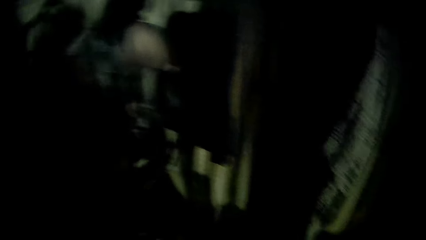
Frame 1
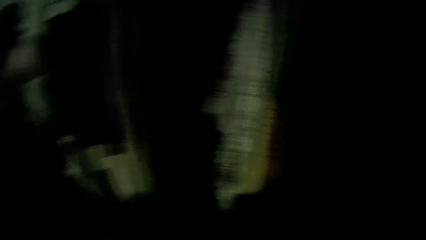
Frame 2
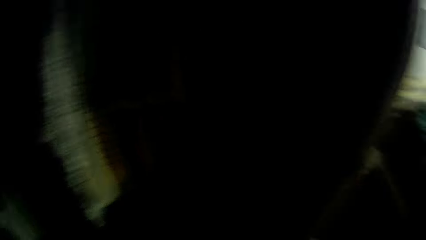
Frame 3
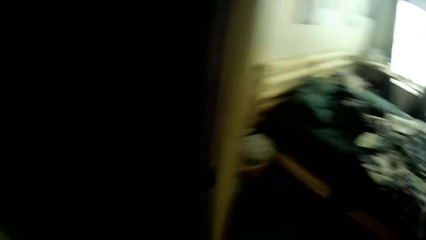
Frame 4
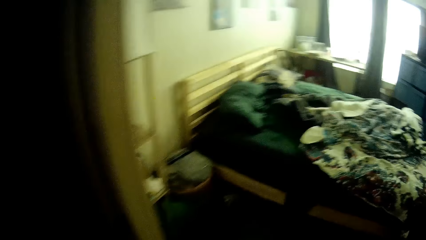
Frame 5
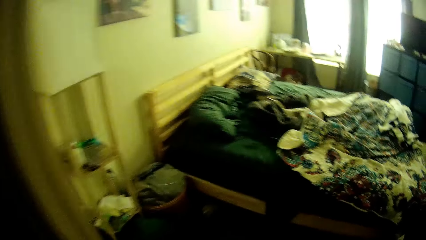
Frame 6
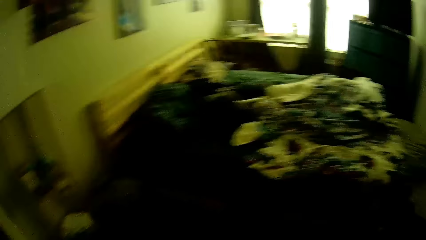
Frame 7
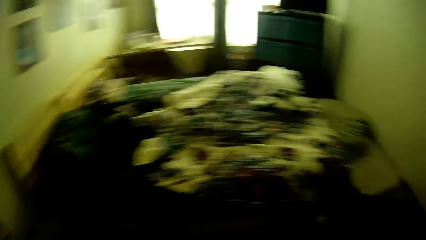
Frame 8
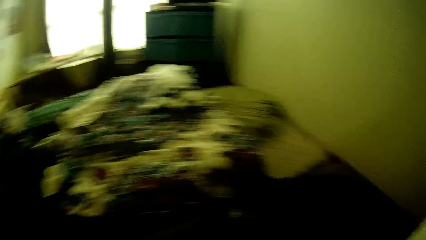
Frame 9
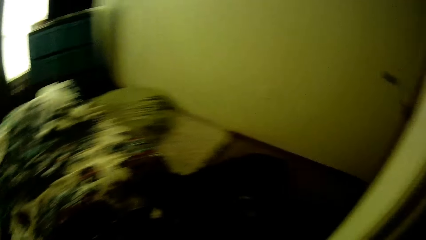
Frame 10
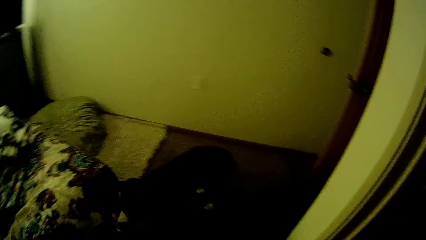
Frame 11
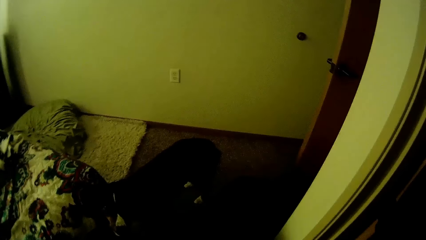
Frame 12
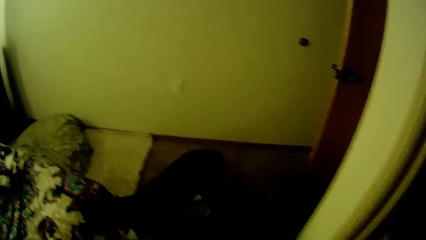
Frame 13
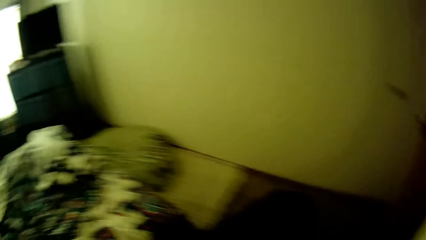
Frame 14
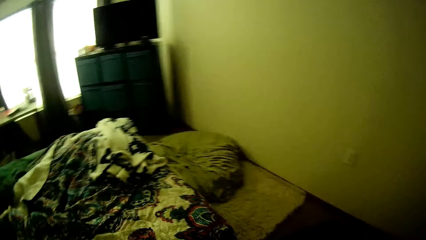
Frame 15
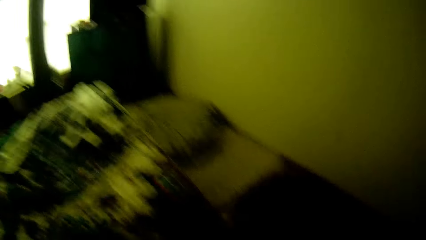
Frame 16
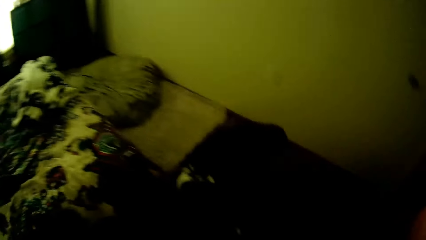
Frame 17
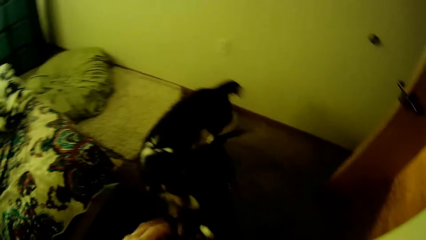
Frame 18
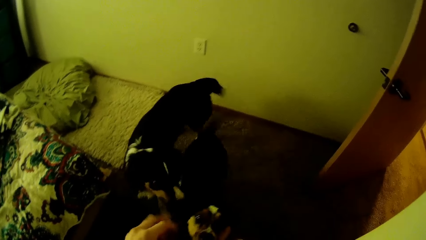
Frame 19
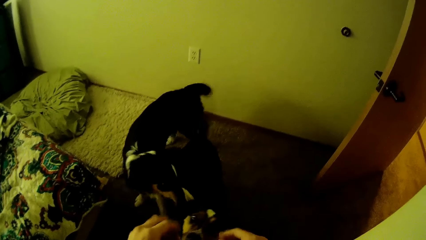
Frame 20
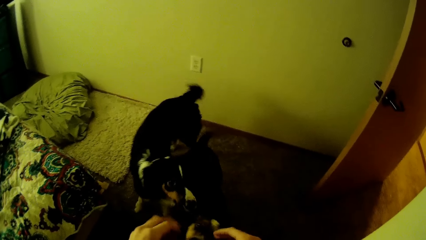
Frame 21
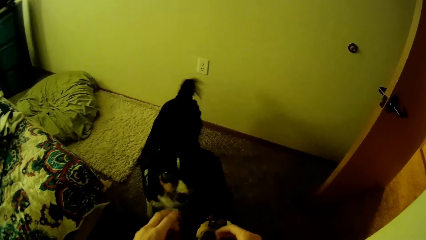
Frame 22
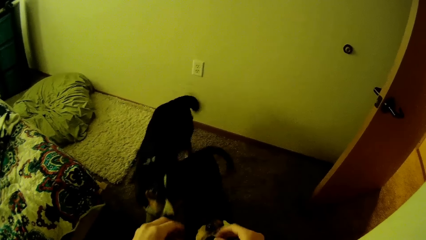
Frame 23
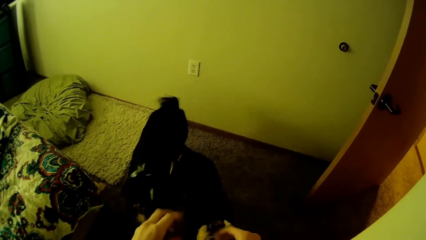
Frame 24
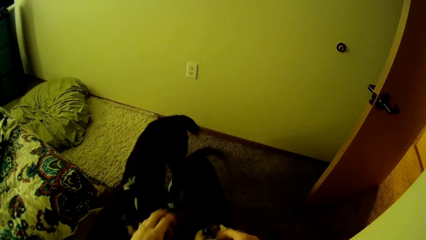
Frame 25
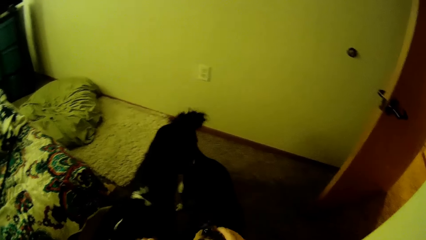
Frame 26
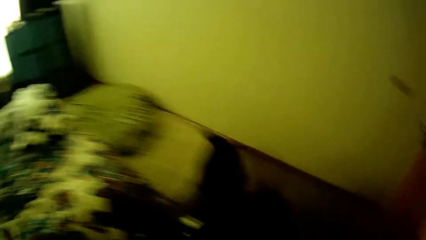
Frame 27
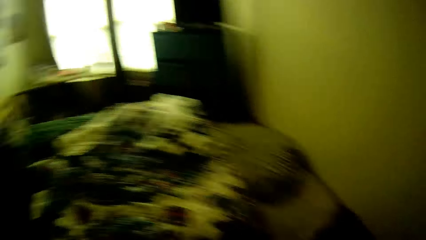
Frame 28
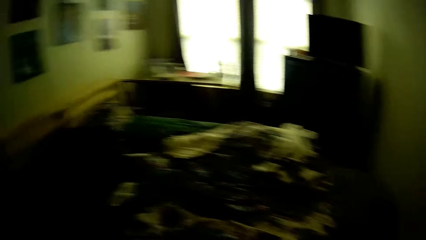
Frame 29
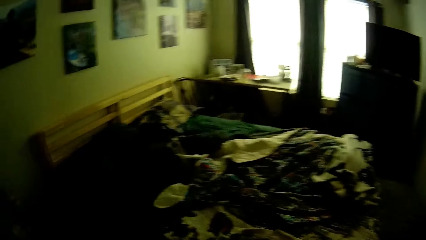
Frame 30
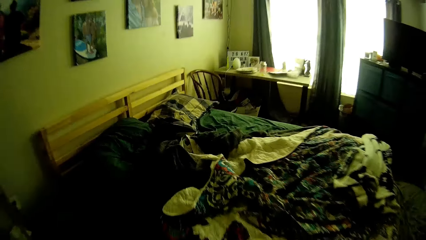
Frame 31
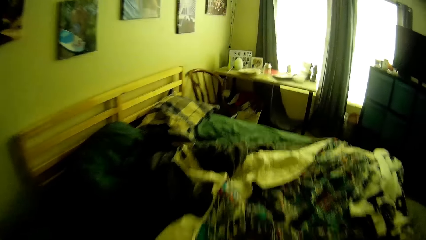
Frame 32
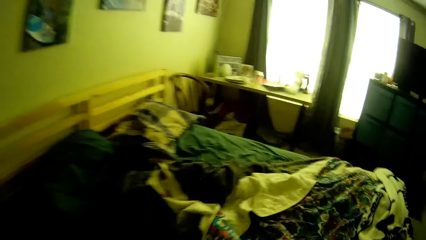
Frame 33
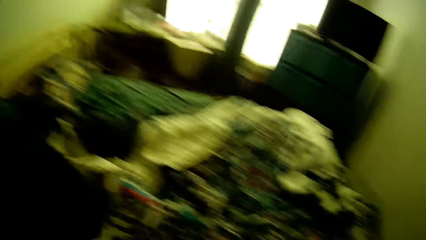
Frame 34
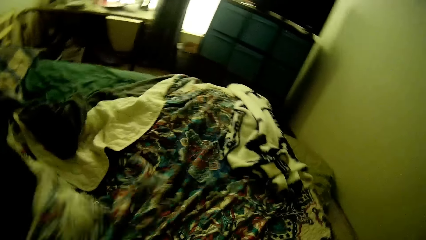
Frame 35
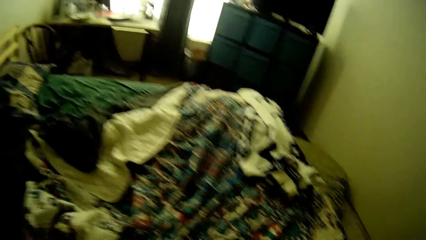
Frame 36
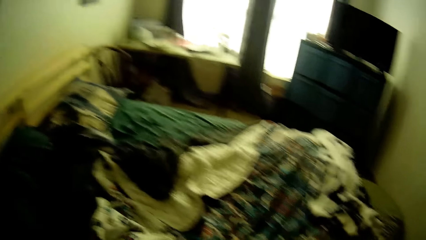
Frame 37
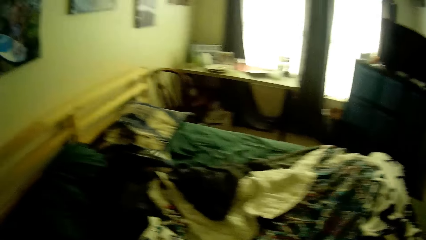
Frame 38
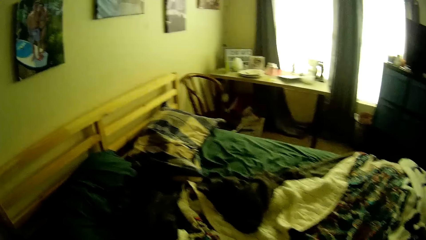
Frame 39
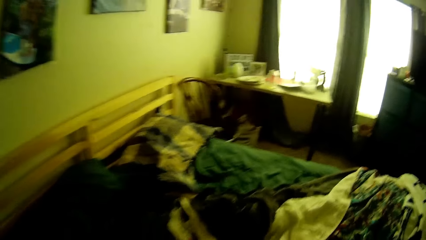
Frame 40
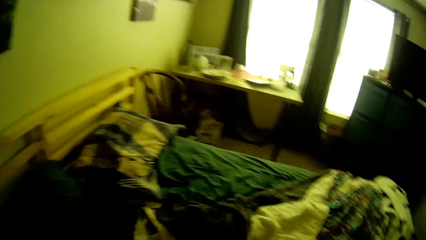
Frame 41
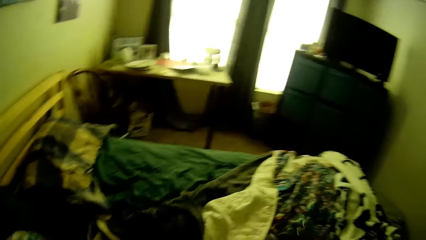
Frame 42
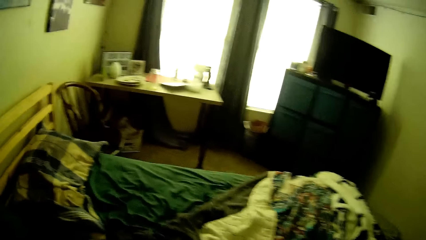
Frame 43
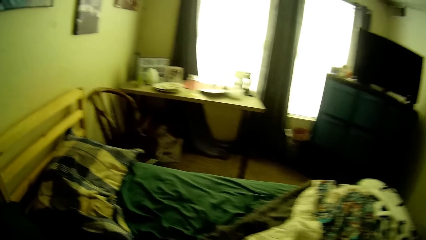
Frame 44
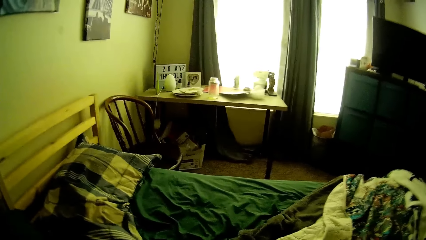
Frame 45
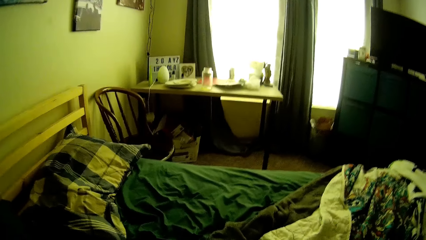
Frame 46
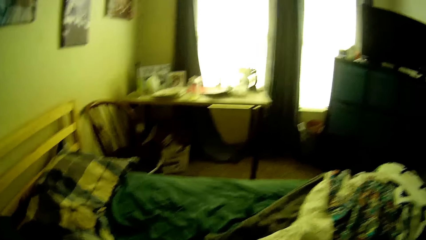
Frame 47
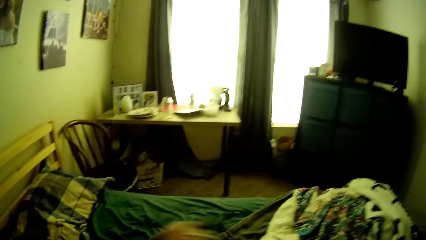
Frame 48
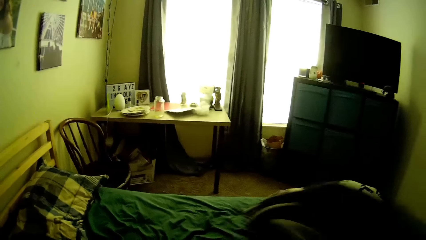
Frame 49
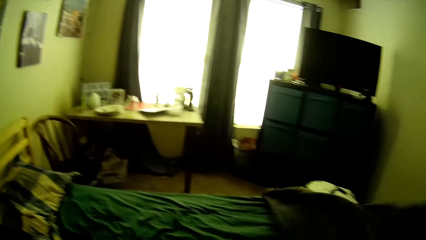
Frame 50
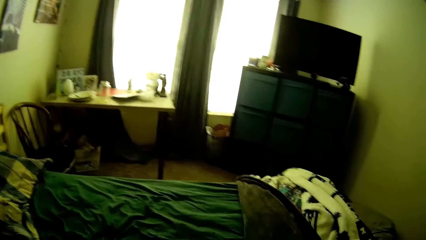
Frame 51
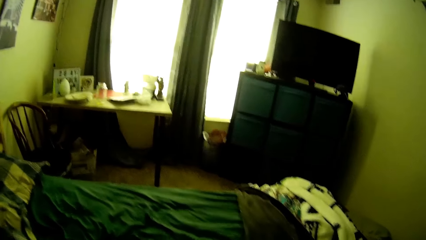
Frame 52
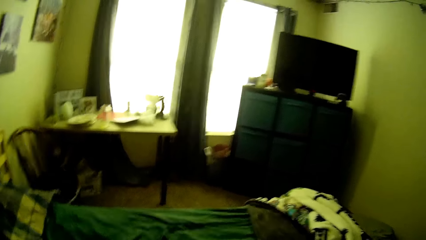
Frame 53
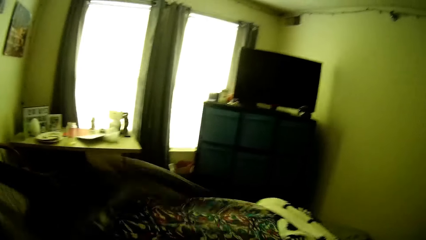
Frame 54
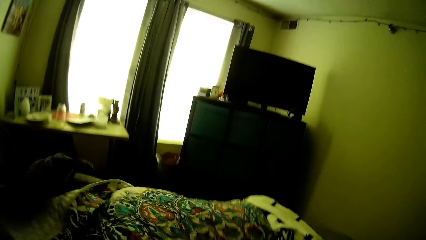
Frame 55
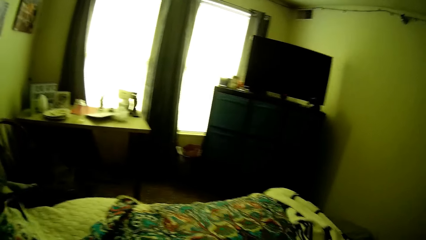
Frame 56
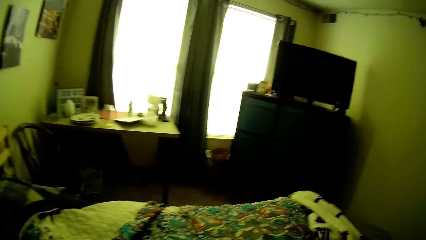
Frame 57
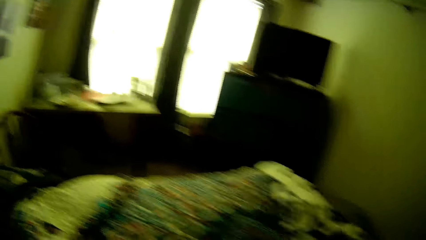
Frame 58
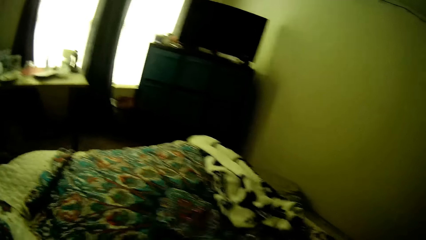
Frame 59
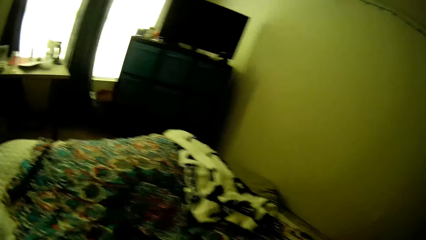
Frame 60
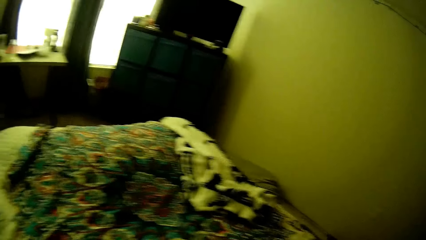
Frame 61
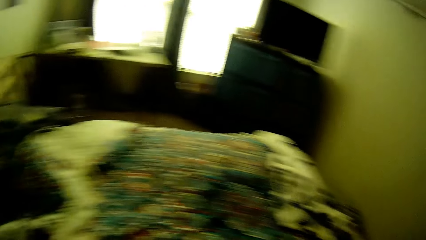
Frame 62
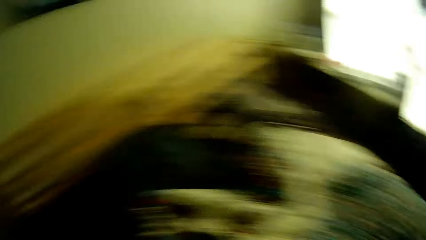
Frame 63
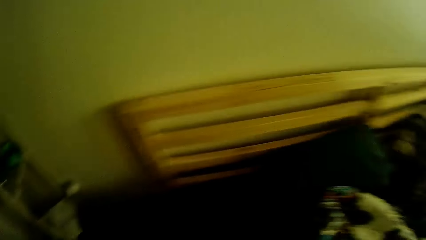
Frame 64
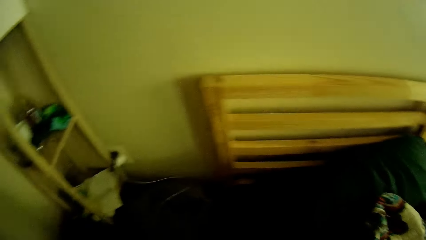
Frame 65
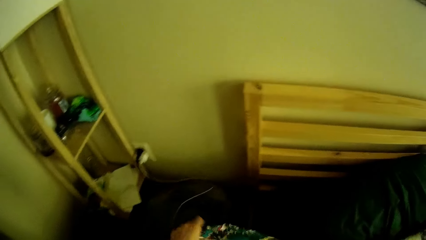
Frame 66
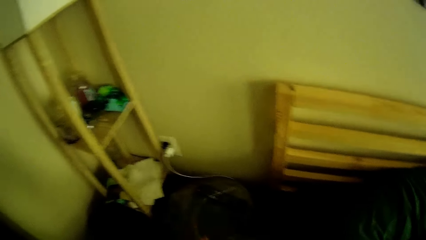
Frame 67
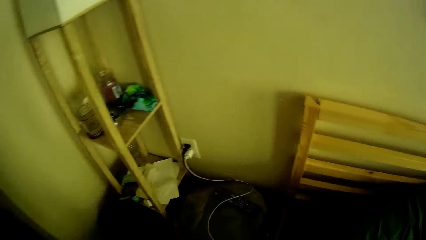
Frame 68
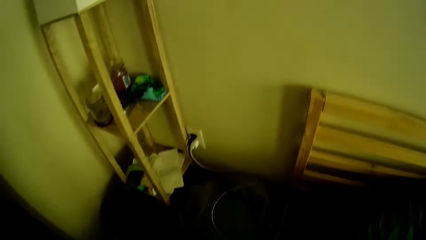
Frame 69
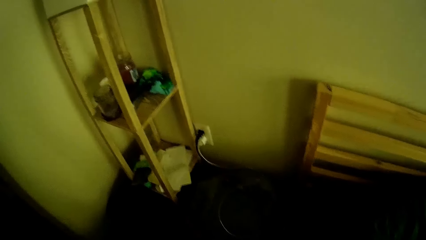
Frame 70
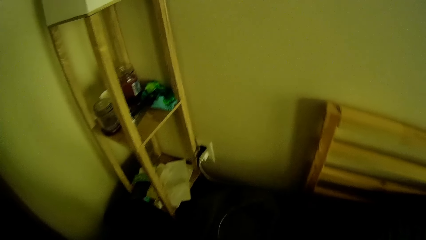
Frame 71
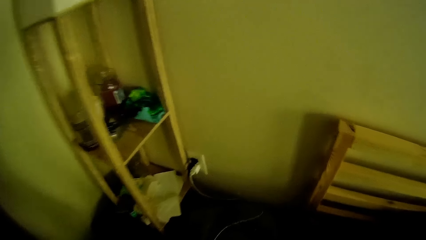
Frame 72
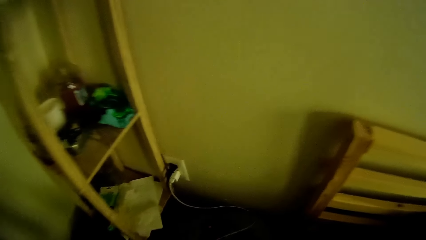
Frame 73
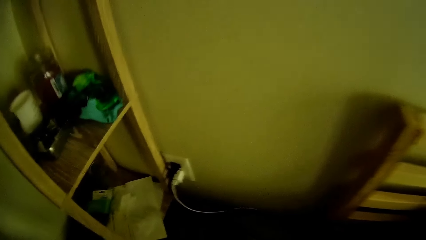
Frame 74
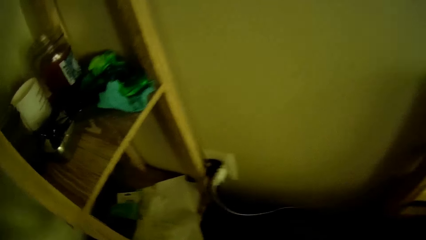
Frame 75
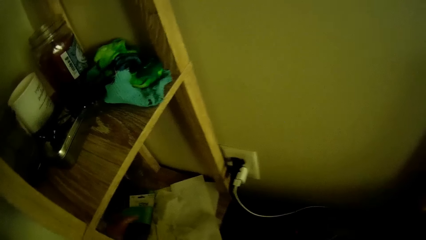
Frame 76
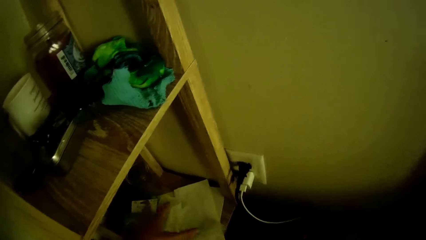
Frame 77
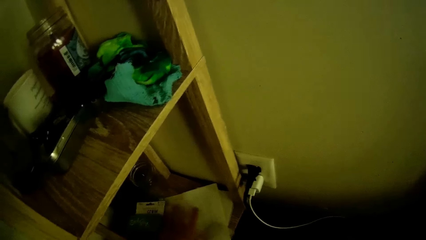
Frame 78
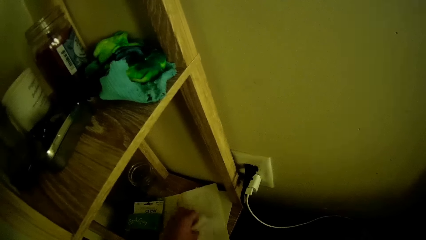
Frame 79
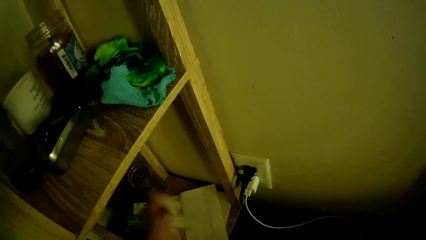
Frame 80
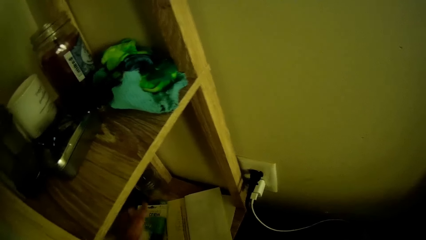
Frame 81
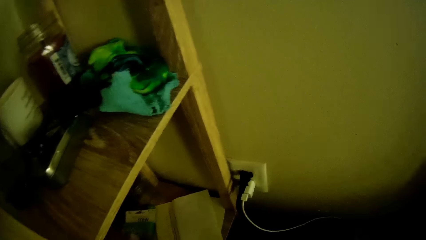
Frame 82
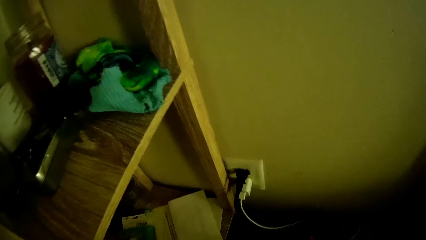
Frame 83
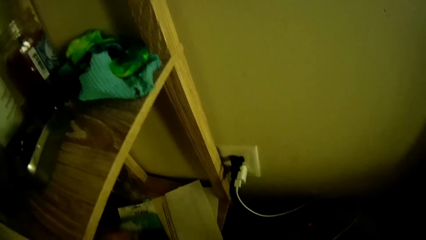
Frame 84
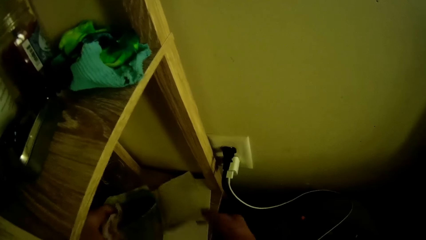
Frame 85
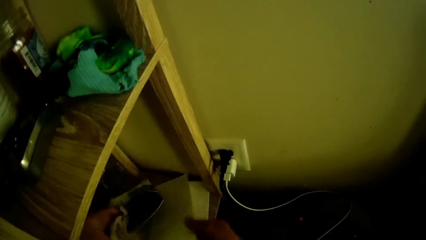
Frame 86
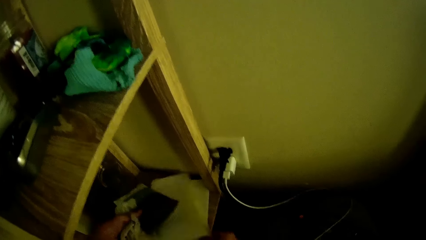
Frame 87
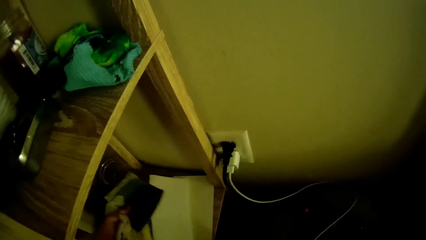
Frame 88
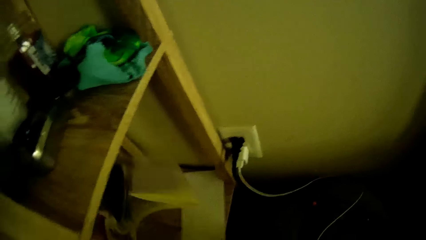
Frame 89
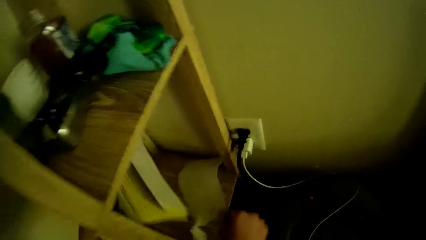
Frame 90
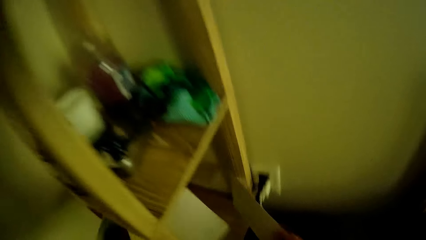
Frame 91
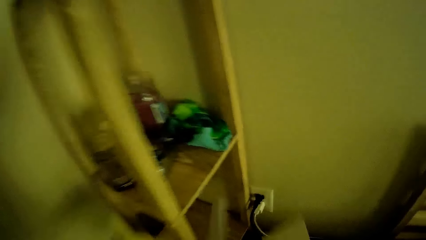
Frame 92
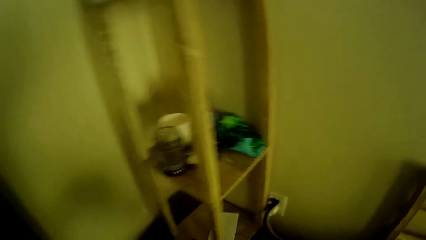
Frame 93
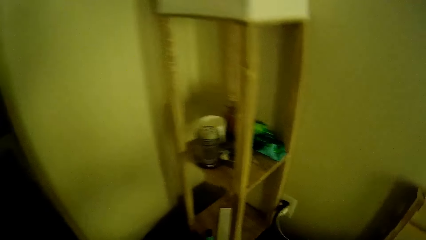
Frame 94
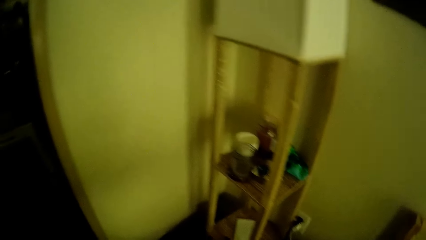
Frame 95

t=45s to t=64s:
The camera wearer walks around the room. They interact with a dog and another dog. They hold the dog. They walk around the room. They arrange a bed. They spread the bed. They look around the shelf. They pick some papers from the shelf with both hands.
